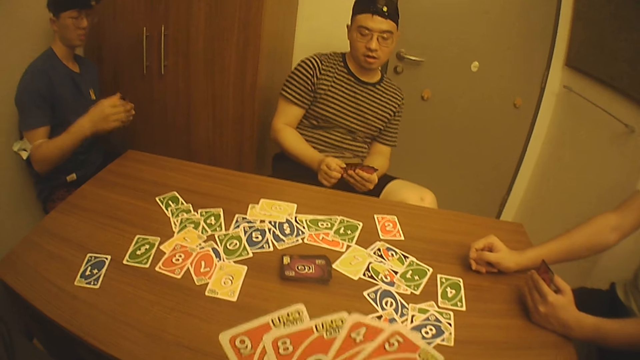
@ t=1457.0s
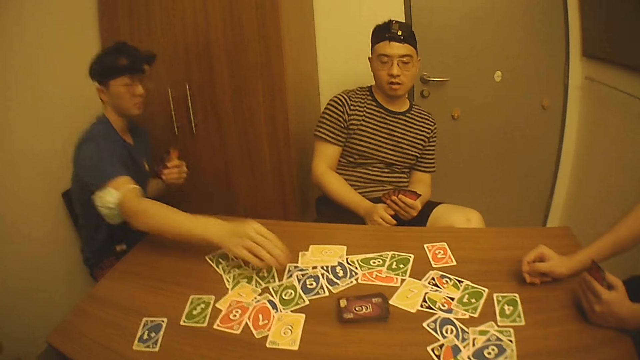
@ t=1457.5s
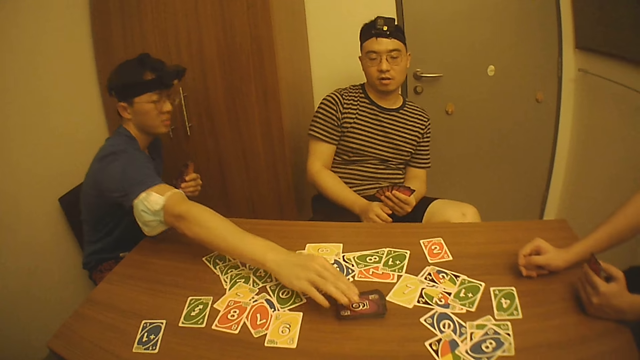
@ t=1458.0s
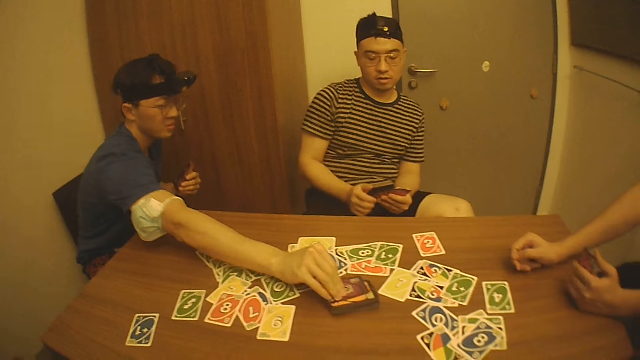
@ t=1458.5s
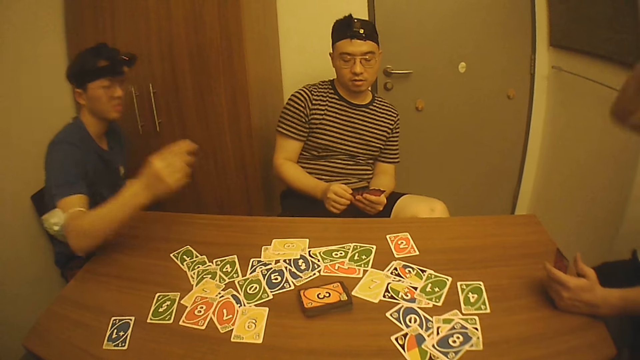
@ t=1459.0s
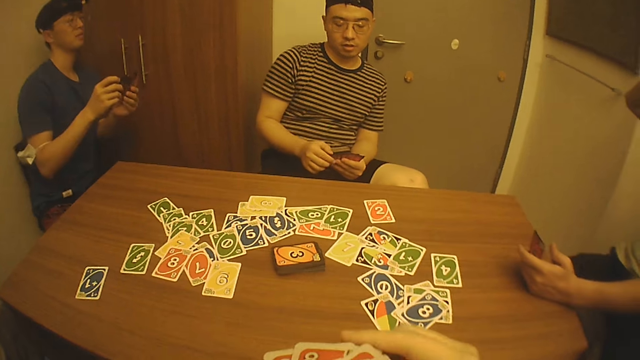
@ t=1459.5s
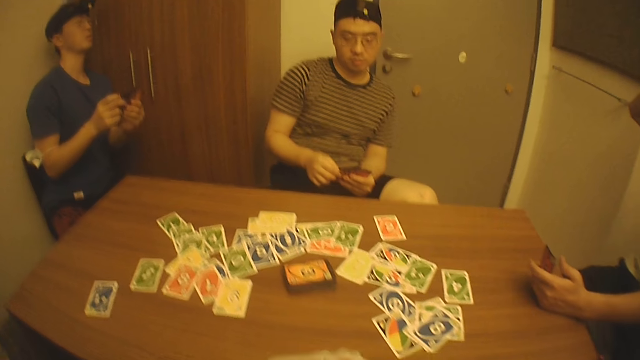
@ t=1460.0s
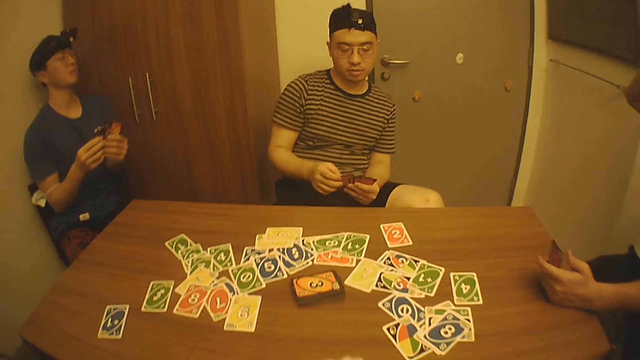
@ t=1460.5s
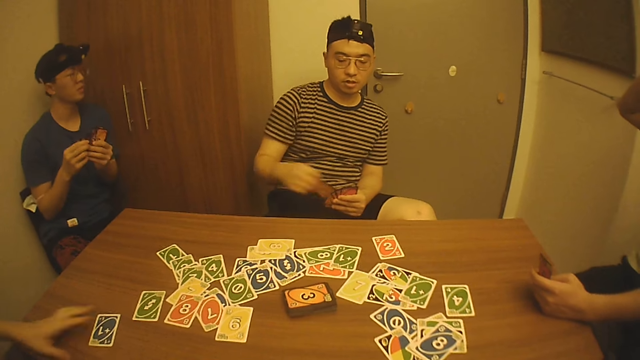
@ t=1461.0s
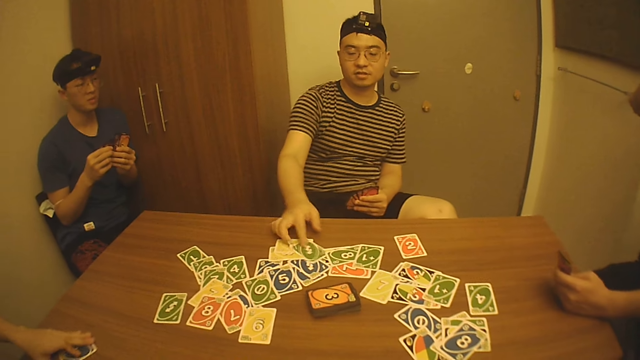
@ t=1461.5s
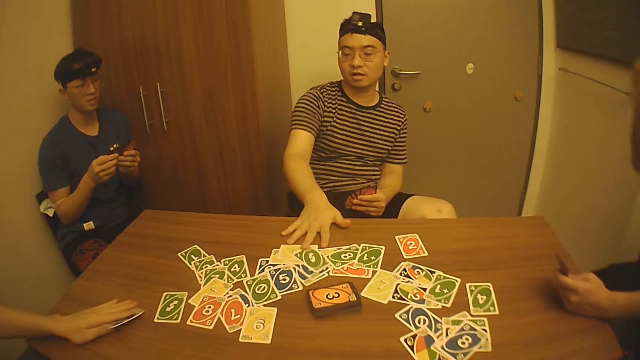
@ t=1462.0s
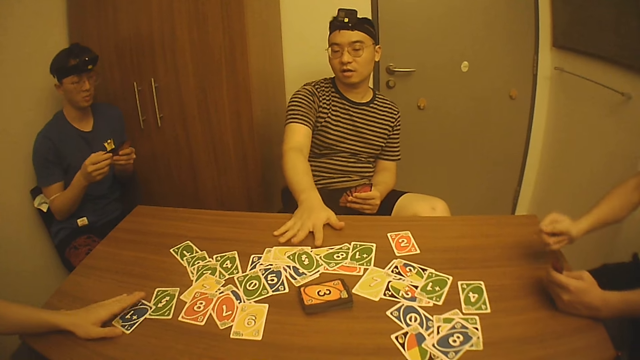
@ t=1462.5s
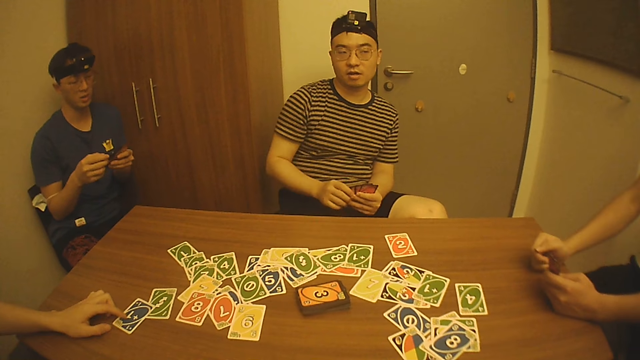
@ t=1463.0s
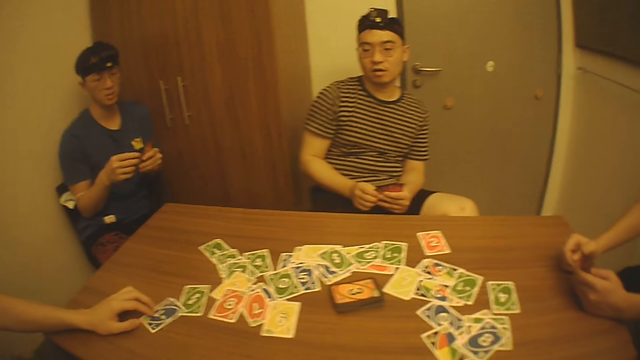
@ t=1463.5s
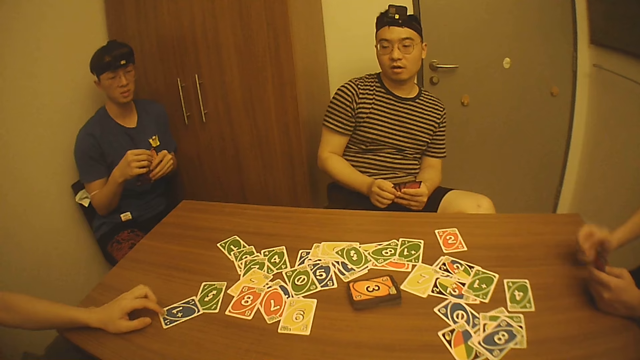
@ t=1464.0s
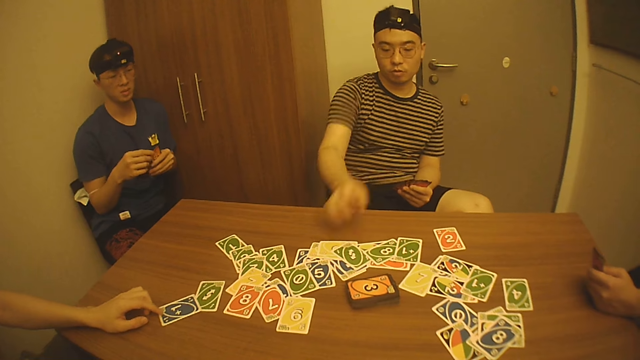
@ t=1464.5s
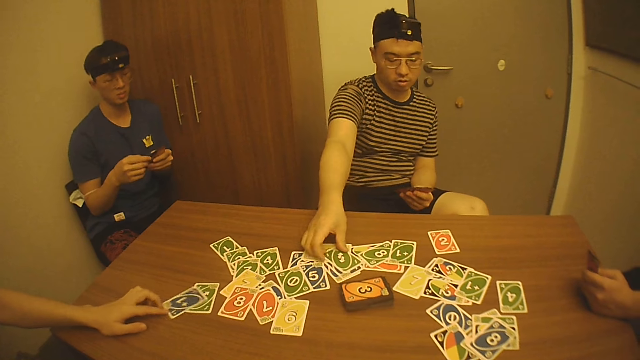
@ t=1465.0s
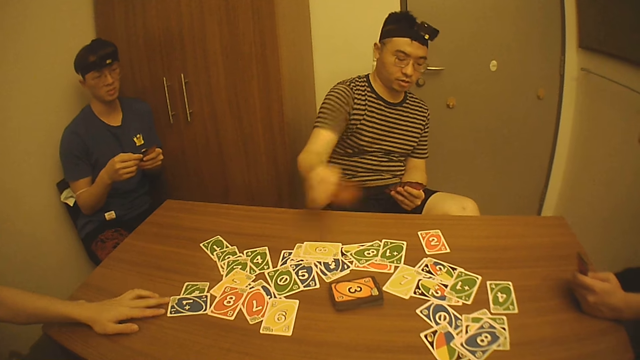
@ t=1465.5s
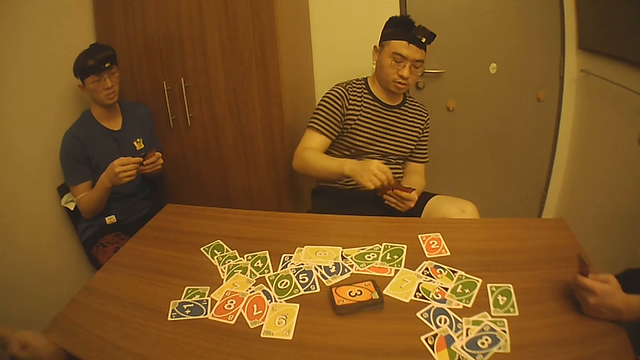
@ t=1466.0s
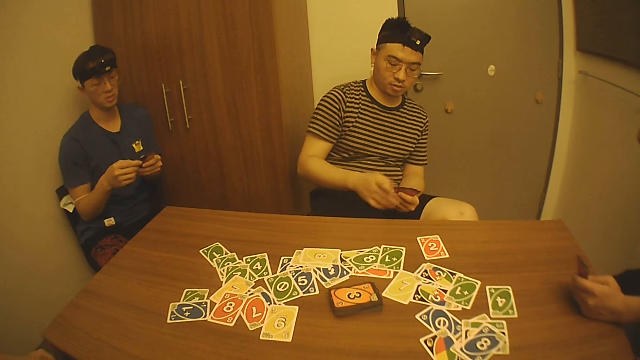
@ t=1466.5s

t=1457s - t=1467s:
A man picks a card from the bundle of cards on the table with his right hand. The camera wearer arranges playing cards with the right hand. A second man interacts with a third man, a fourth man and the first man. The fourth man moves the card on the table with his left hand. The second man drops a card on the table with his right hand and adjusts cards on the table with his right hand. The camera wearer interacts with the first man, the second man and the third man. The second man picks the card from the table with his right hand.

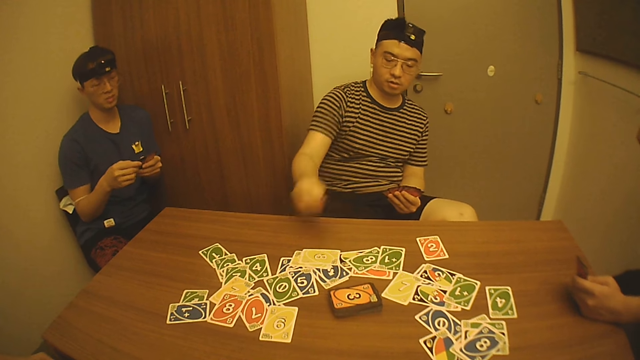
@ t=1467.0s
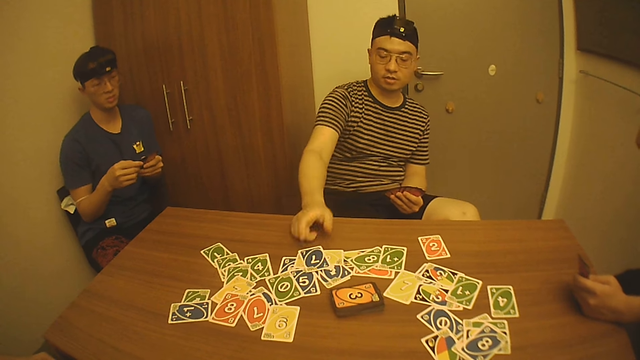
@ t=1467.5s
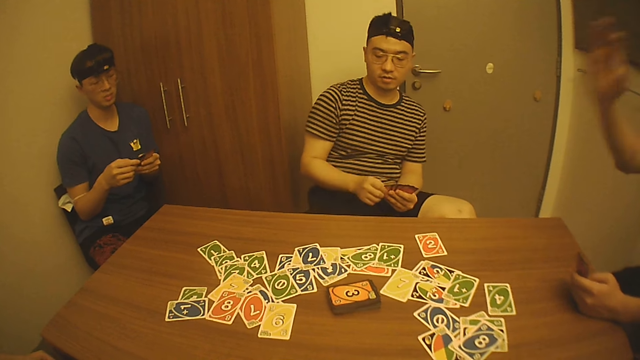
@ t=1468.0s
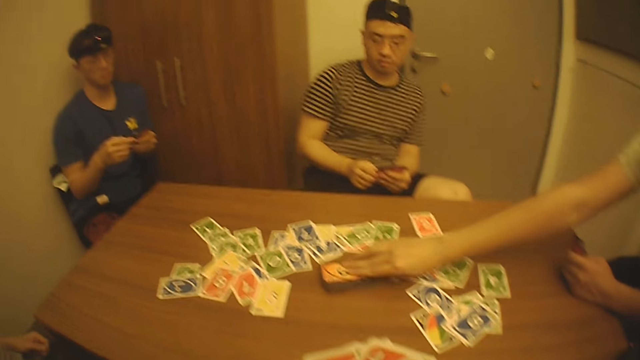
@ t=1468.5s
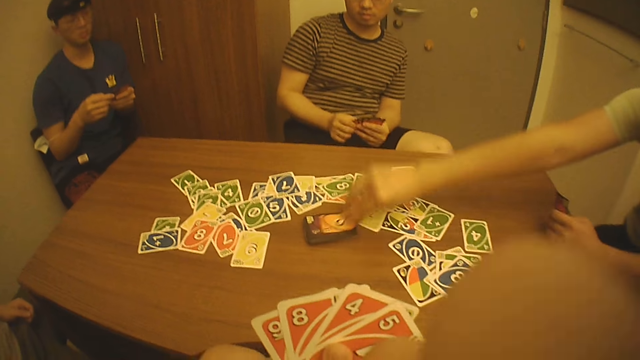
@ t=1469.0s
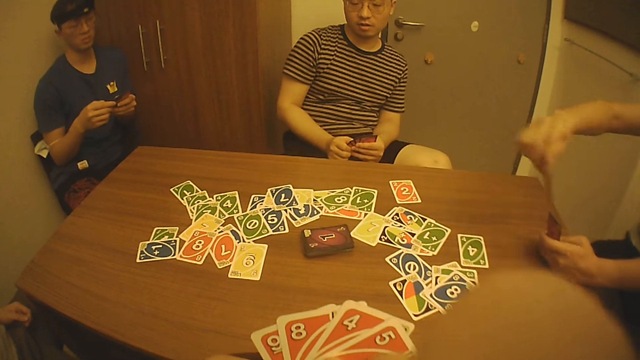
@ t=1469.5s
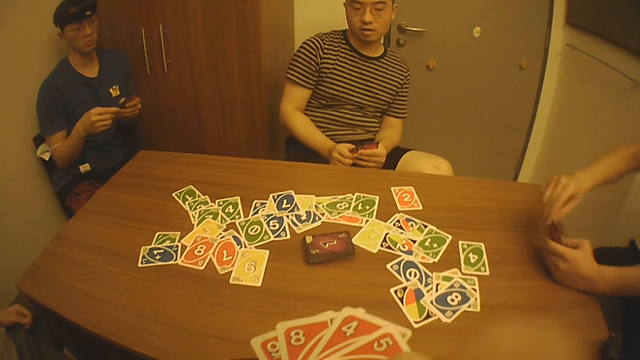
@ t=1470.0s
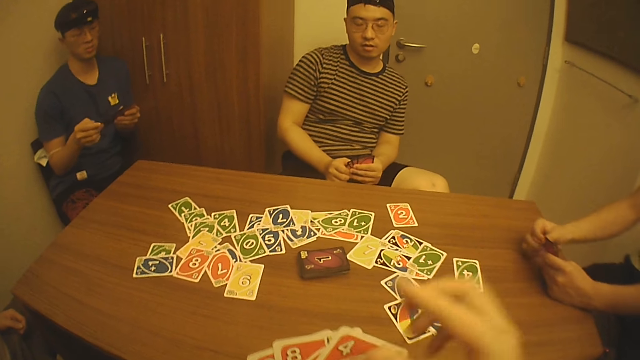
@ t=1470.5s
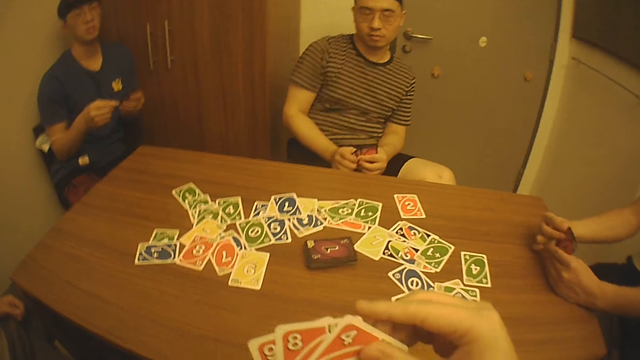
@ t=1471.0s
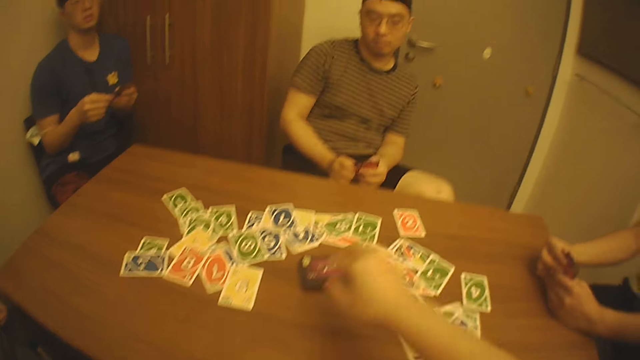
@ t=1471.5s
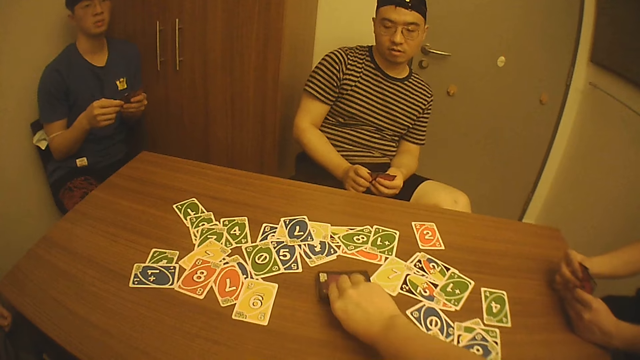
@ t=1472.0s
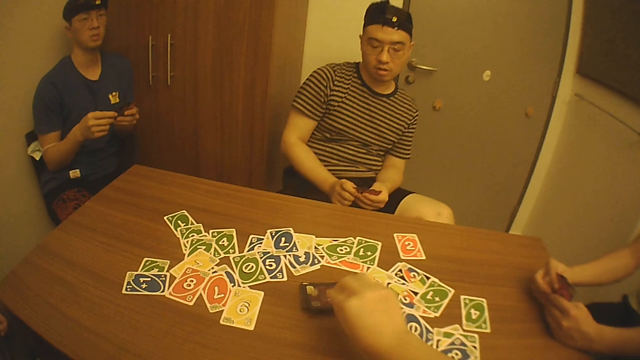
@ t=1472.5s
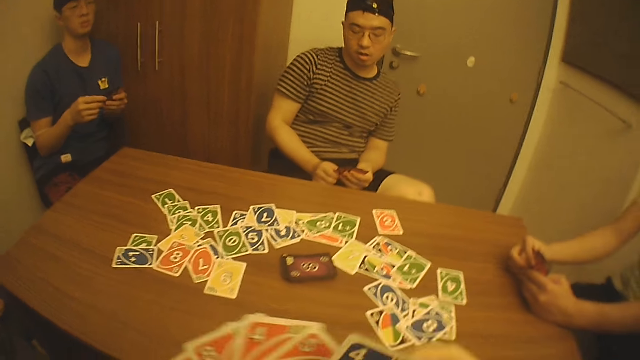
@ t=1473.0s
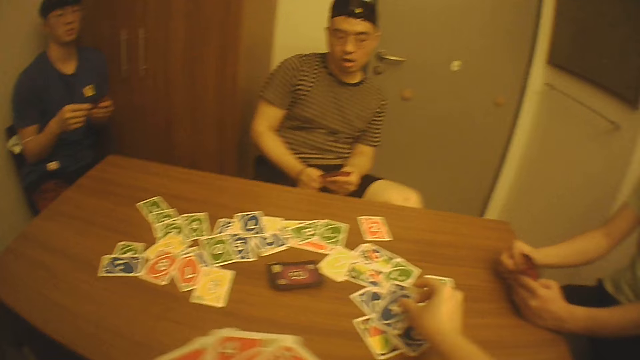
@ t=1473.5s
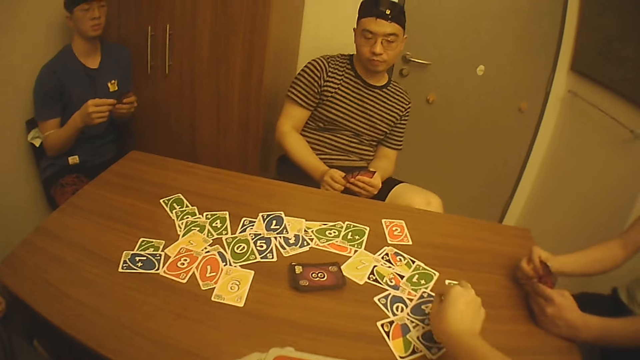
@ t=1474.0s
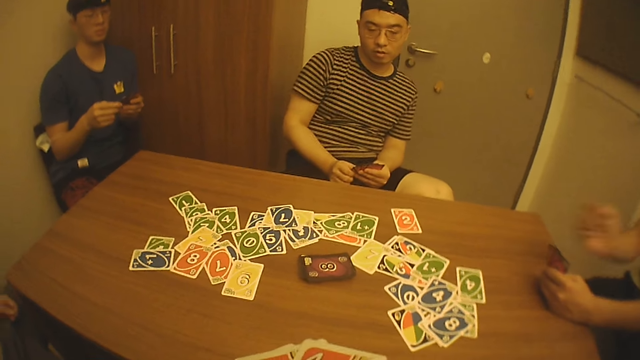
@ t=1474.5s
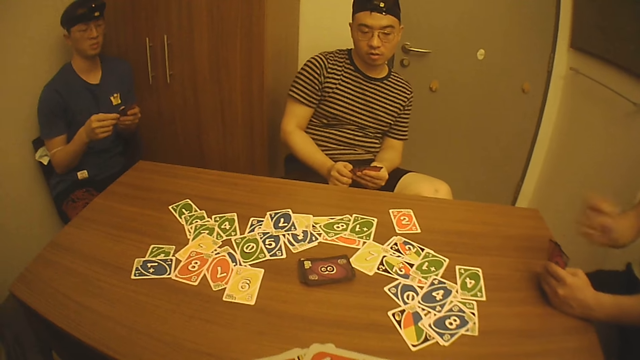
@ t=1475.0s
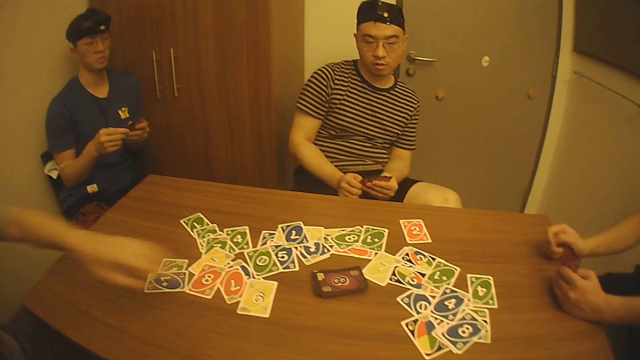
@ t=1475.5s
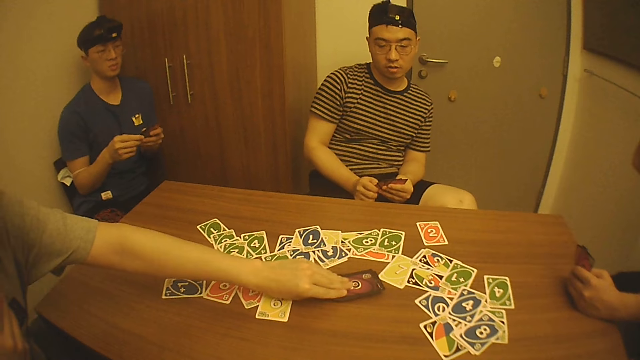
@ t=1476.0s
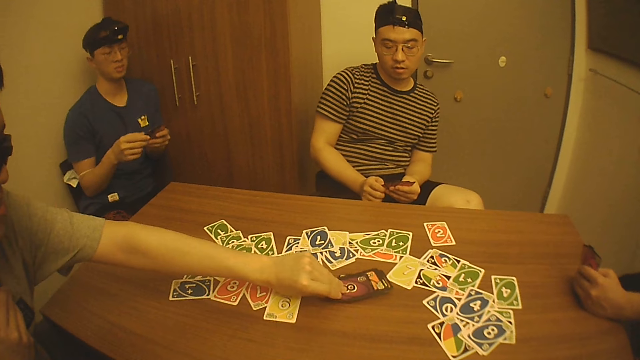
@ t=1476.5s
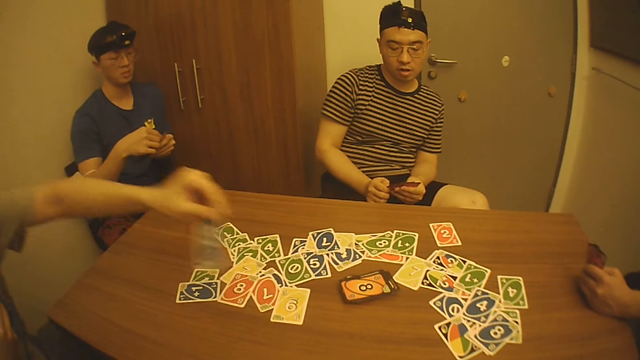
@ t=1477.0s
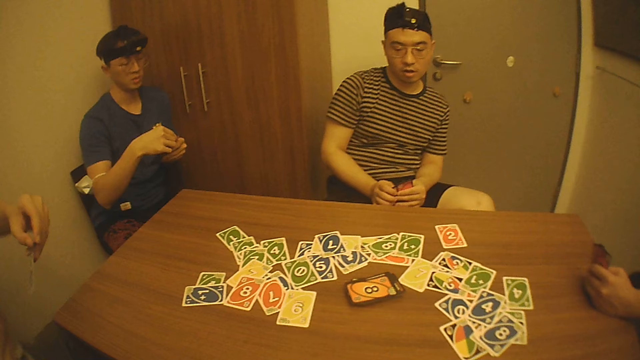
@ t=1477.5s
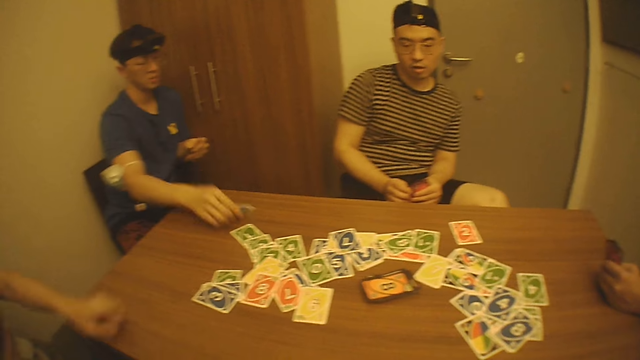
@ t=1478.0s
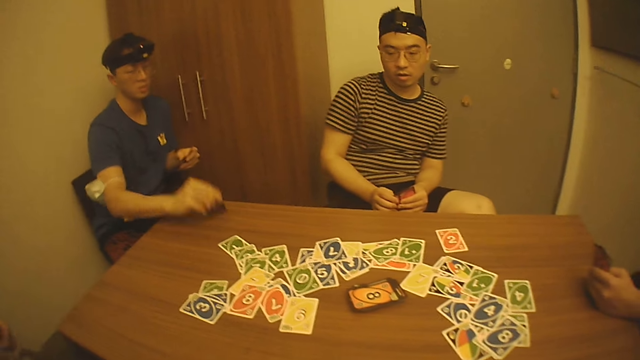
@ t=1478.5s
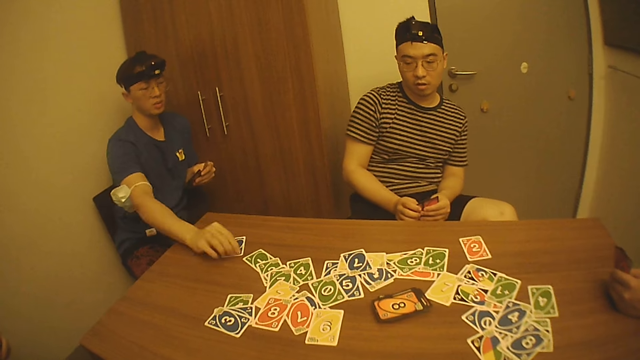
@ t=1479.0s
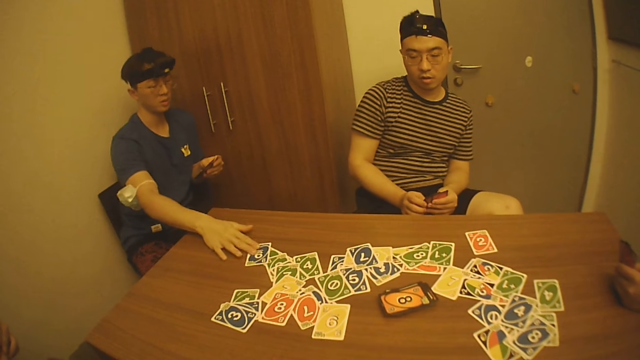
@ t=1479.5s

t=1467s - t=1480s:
A man drops a card on the table with his right hand. A second man picks a card from the bundle of cards on the table with his right hand. The camera wearer scratches his face with his right hand. He lifts his right hand. He holds playing cards with his right hand. He picks a card from the bundle of cards on the table with his right hand. He drops the card on the table with his right hand. He interacts with the second man. A third man picks a card from the bundle of cards on the table with his left hand. The third man interacts with a fourth man, the first man and the second man, and drops the card on the table with his left hand. The fourth man places a card on the table with his right hand, lifts the card from the table with his right hand, drops the card on the table with his right hand and adjusts the card on the table with his right hand.
